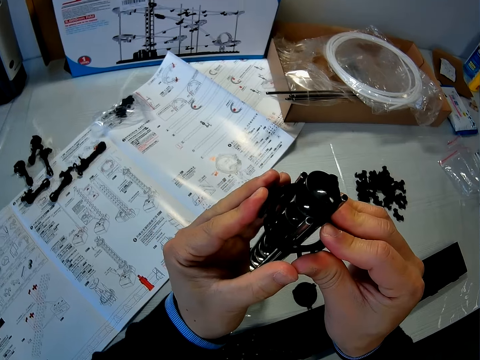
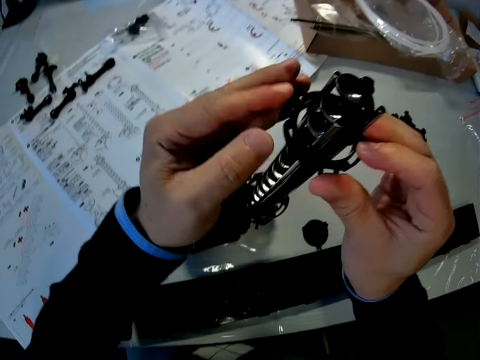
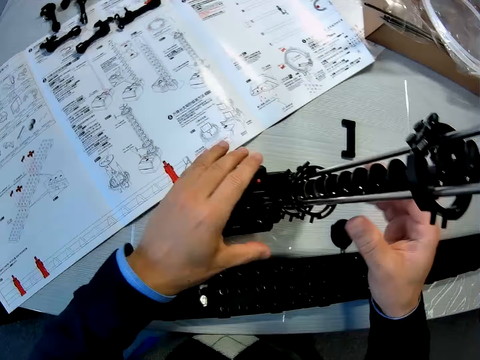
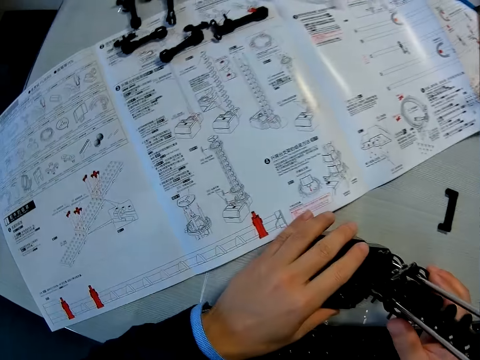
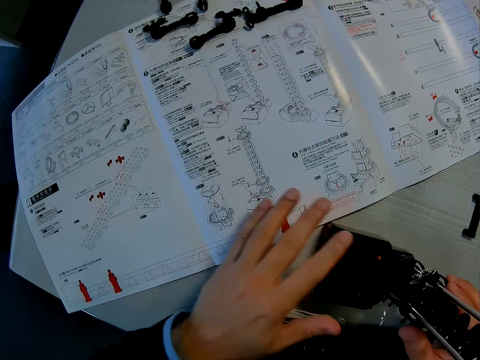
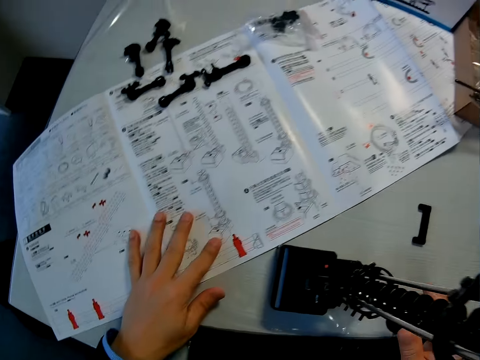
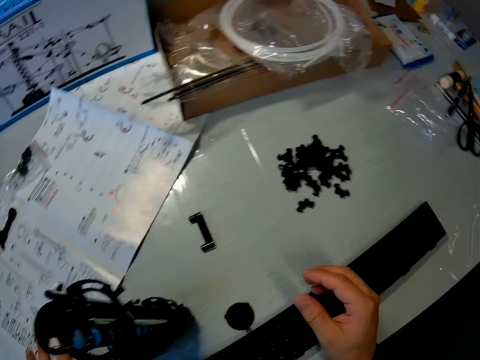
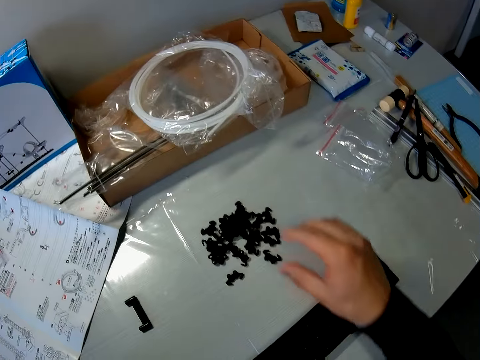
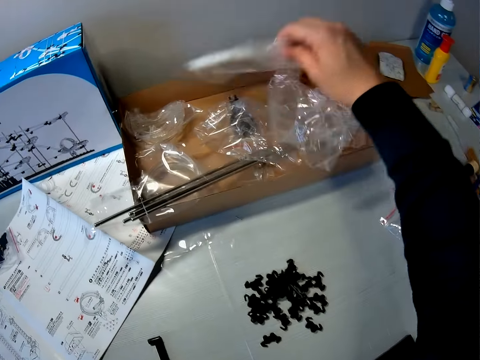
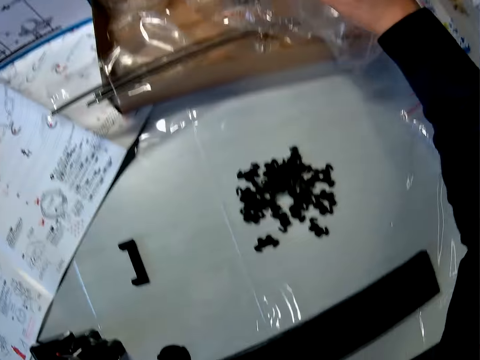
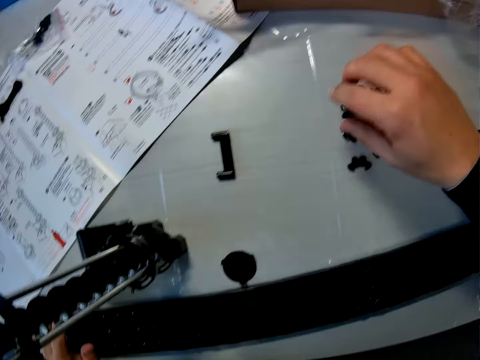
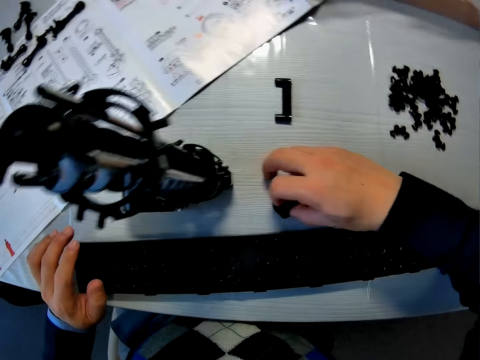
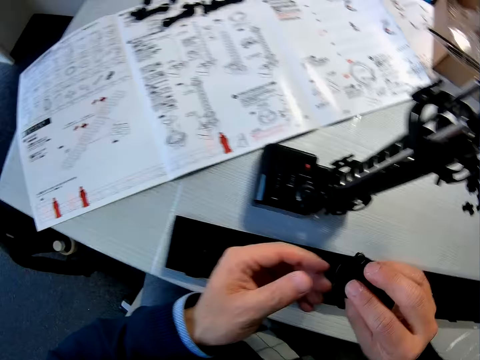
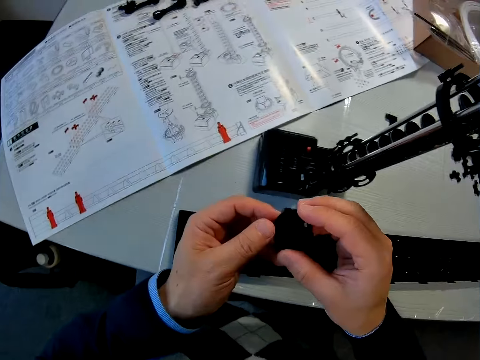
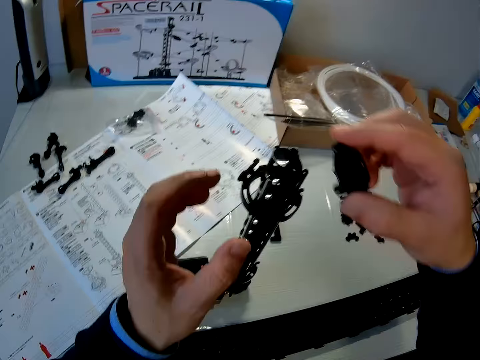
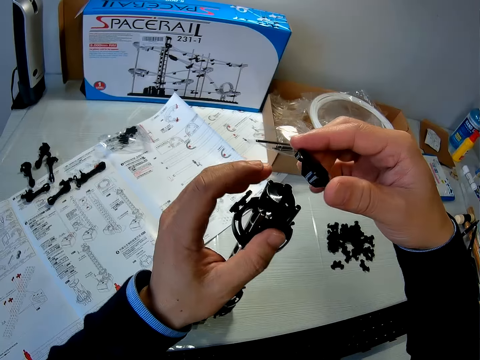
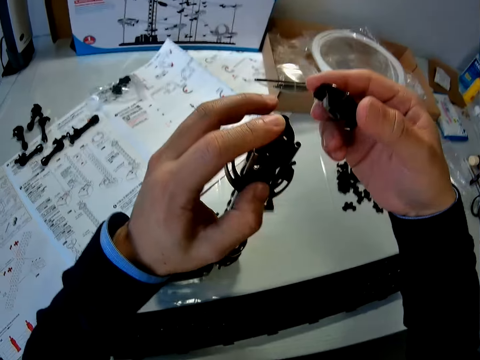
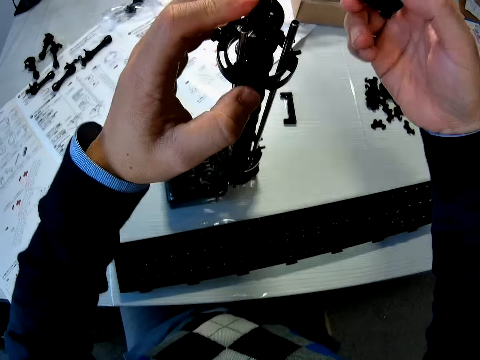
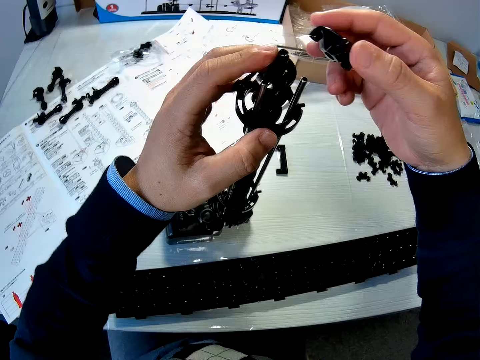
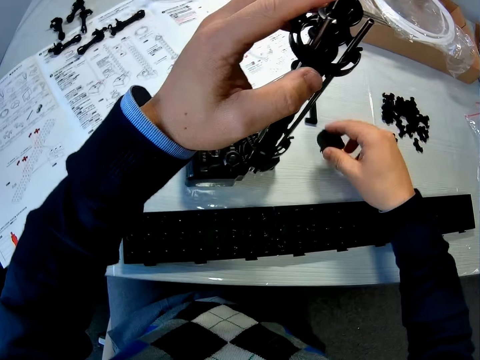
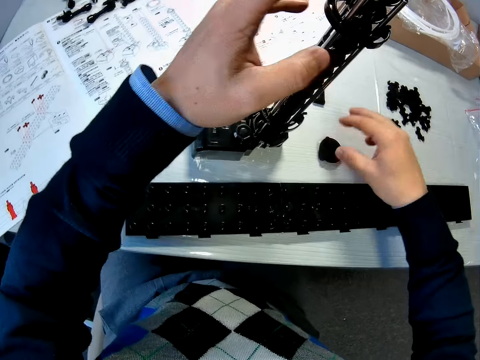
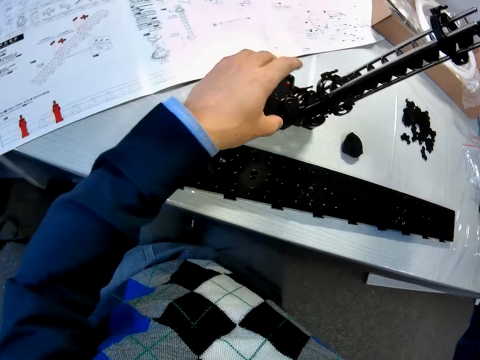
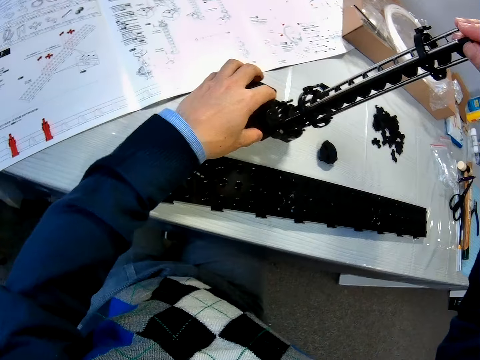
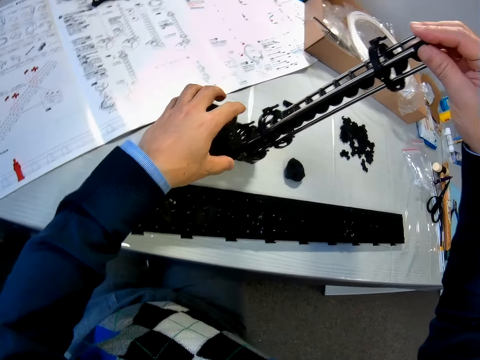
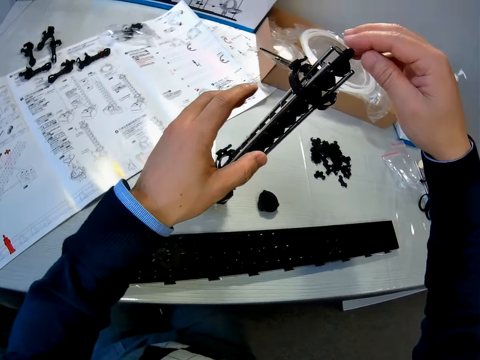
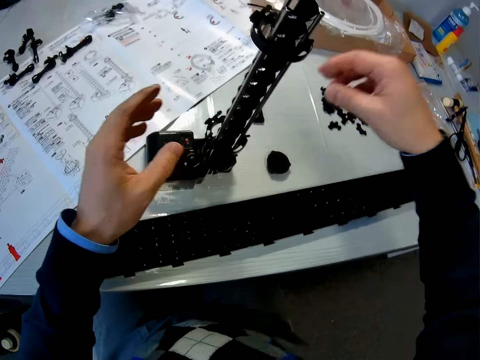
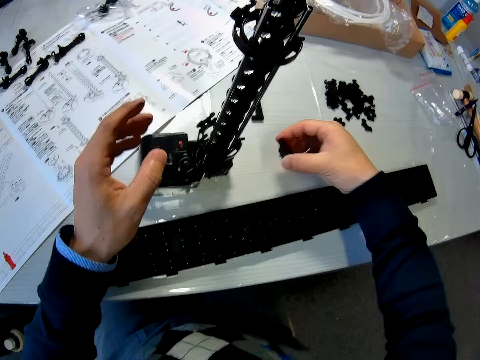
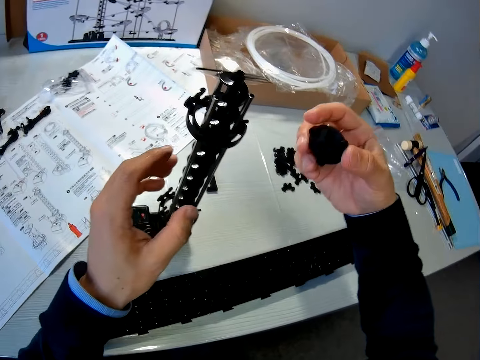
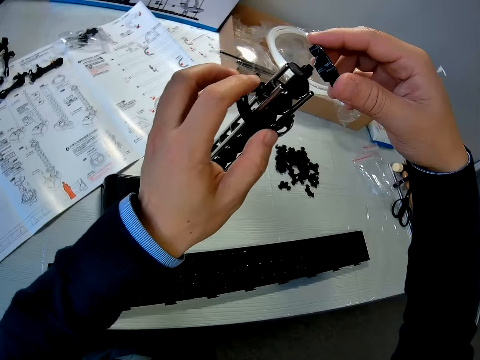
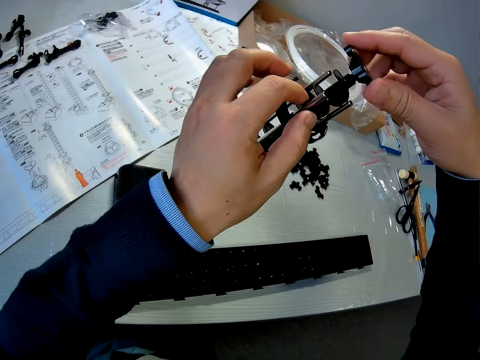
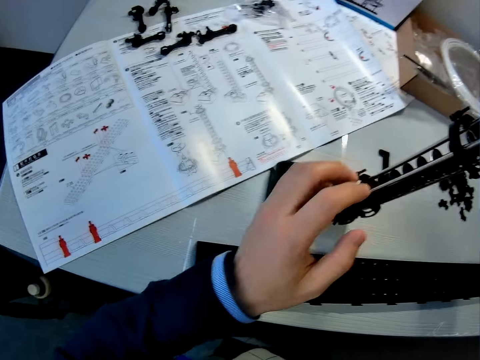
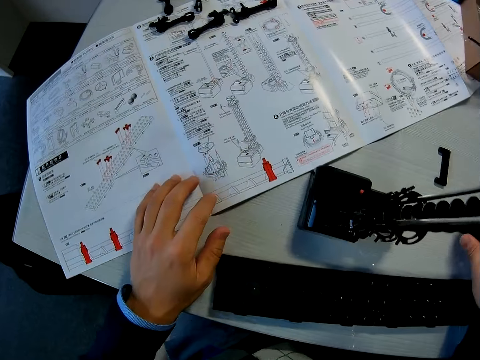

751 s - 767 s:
The camera wearer puts a hand on the space rail. They put a hand on a piece of paper. They read from the manual in front of them. They raise a nylon of cable on a carton on the table. They drop back the nylon of cable on the carton on the table. They pick up a part of the marble roller coaster, an elevator cover, on the table. They hold an elevator ring with hands. They drop back the marble roller coaster on the table. They hold the space rail with hands. They adjust the marble roller coaster on the table. They pick up a part of the marble roller coaster, the elevator cover, on the table.

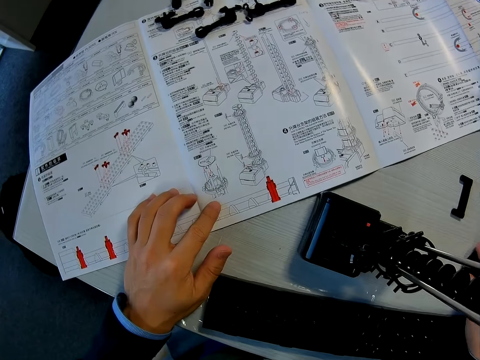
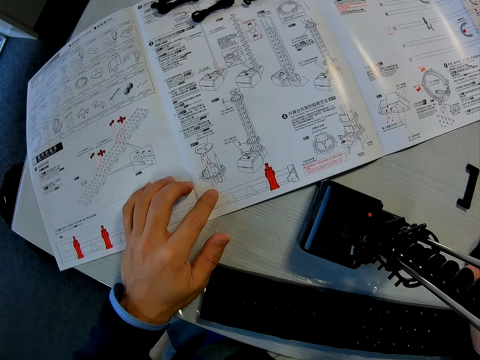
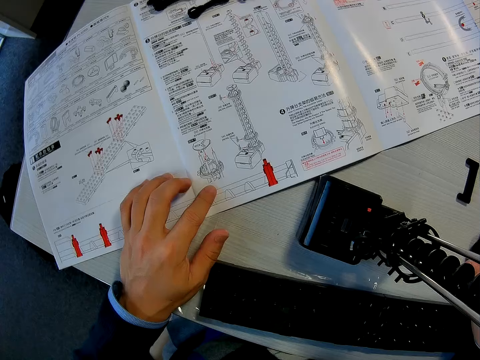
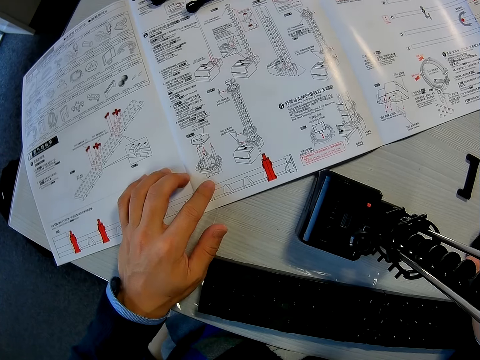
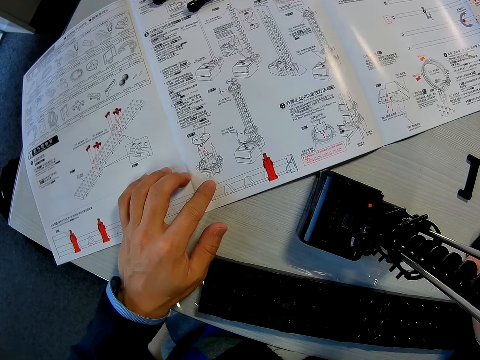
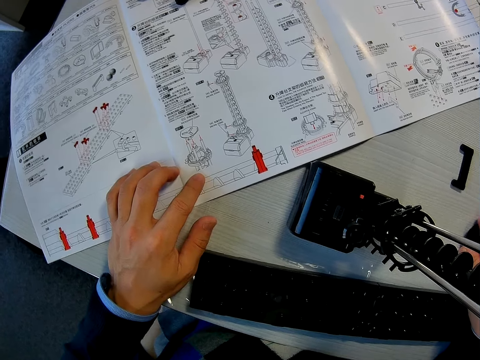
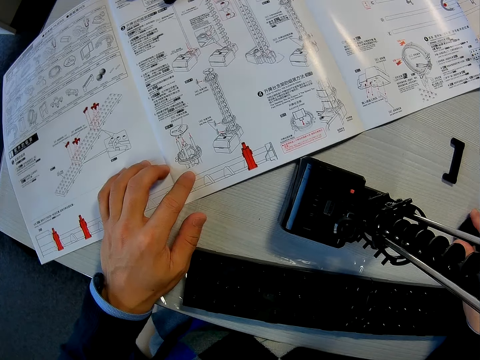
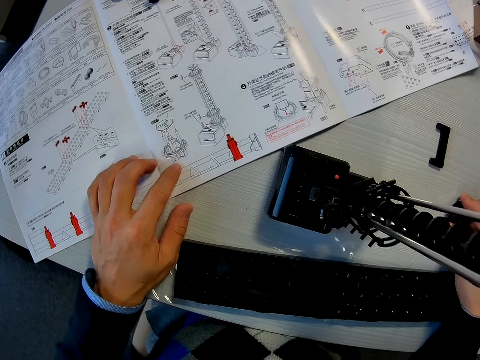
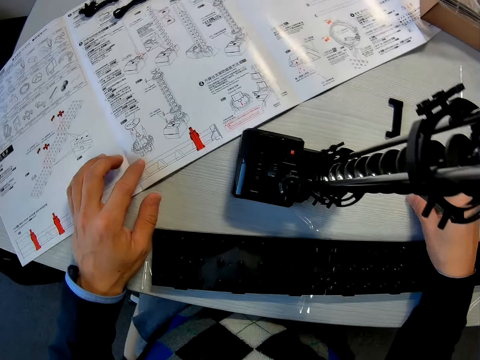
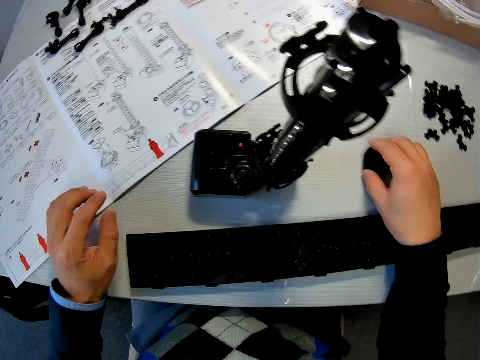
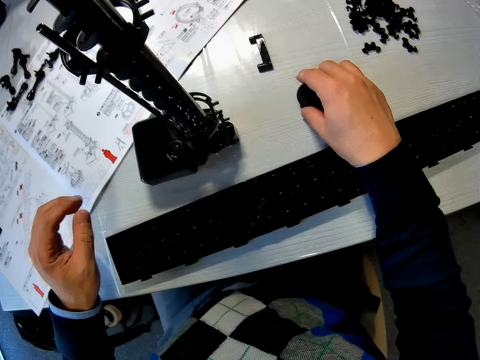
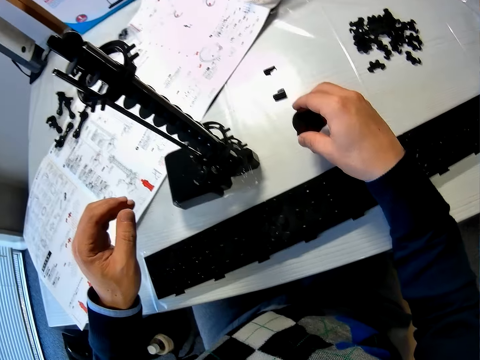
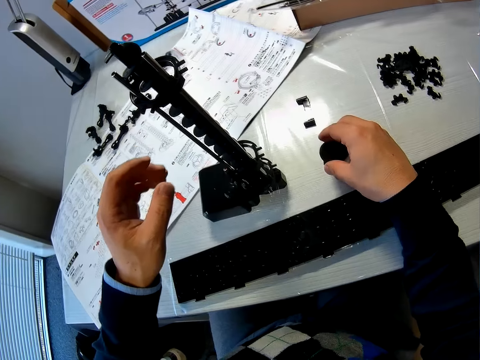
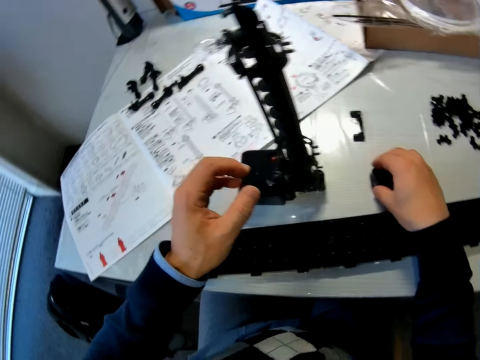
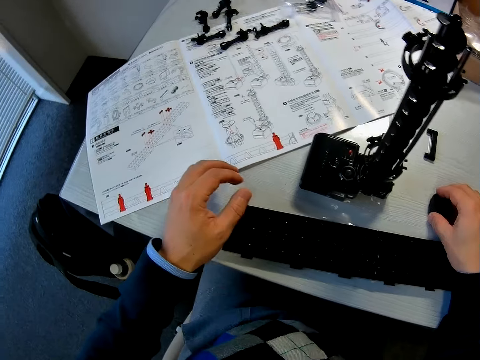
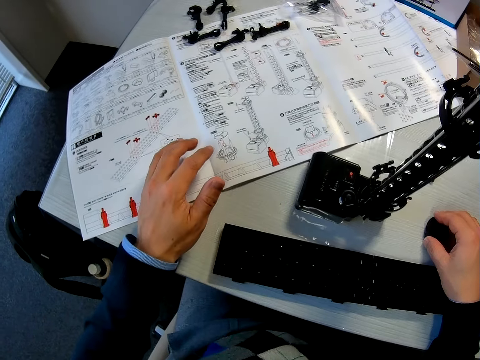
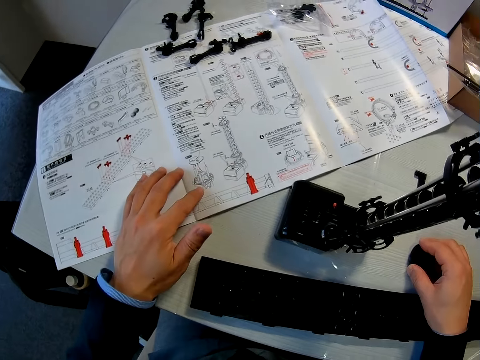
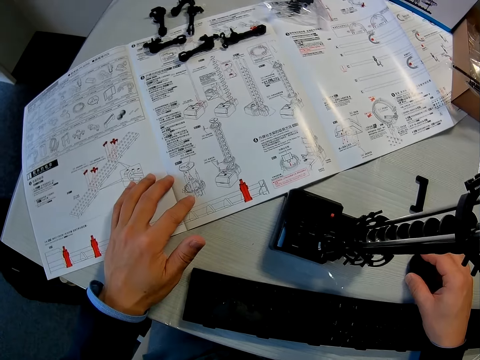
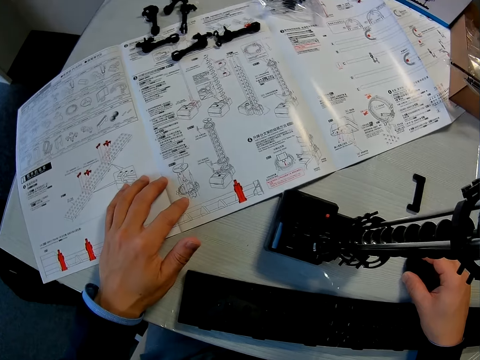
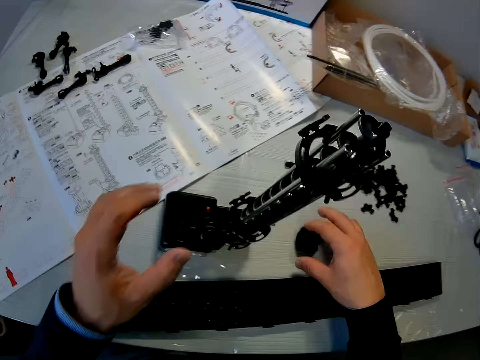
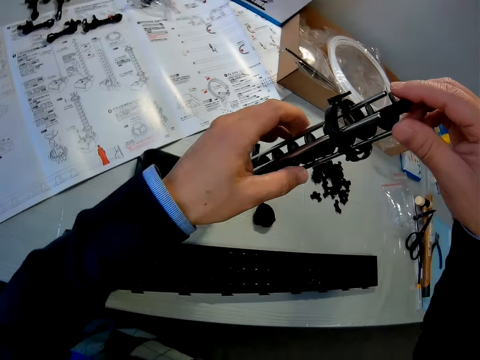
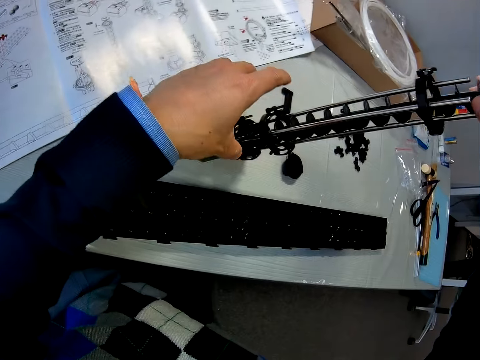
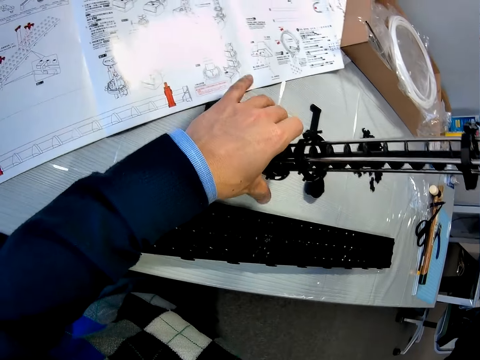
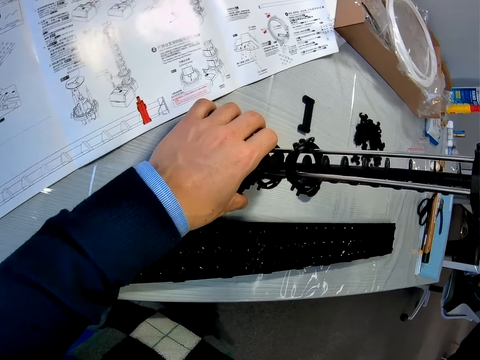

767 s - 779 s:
The camera wearer reads from the manual in front of them.
